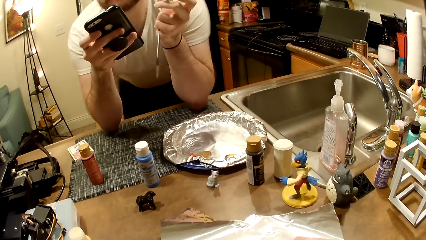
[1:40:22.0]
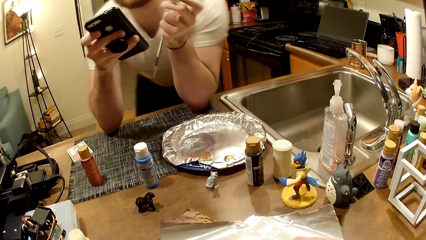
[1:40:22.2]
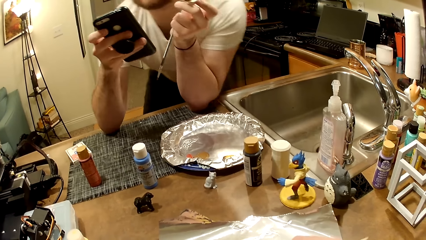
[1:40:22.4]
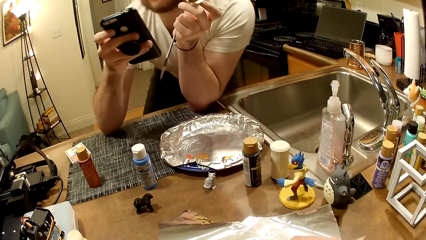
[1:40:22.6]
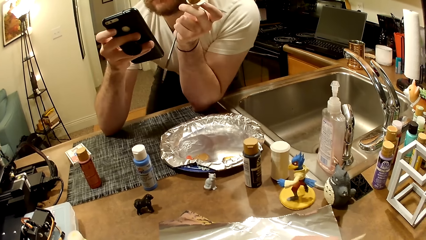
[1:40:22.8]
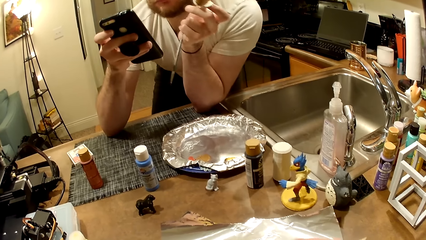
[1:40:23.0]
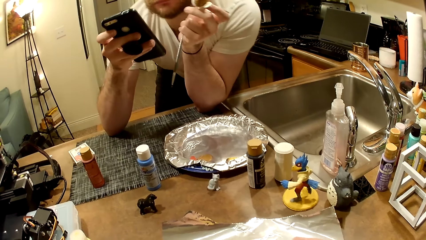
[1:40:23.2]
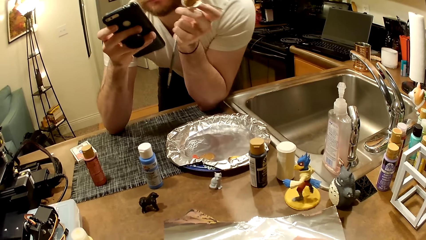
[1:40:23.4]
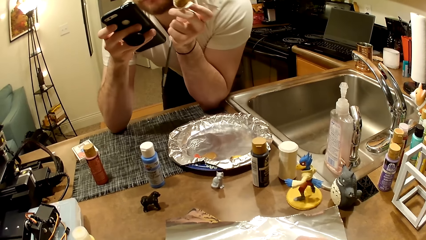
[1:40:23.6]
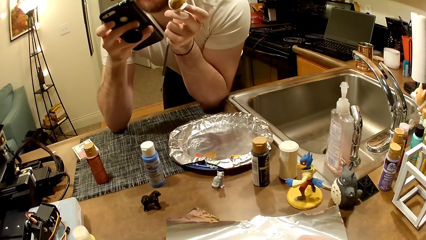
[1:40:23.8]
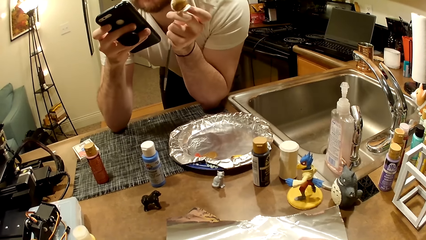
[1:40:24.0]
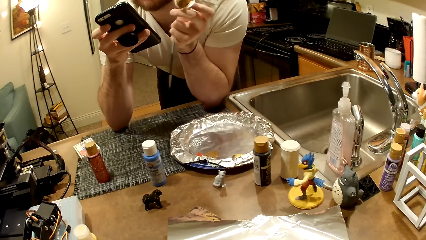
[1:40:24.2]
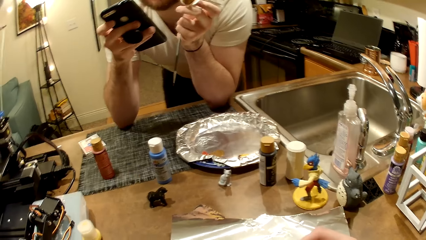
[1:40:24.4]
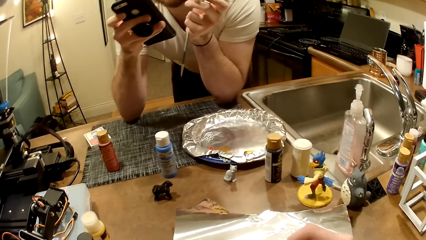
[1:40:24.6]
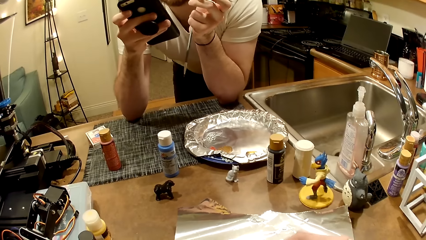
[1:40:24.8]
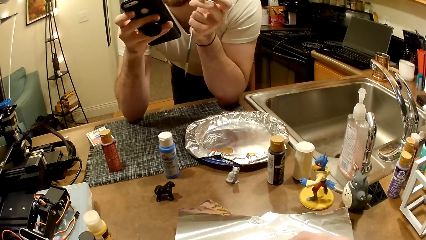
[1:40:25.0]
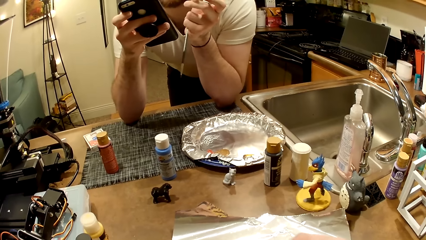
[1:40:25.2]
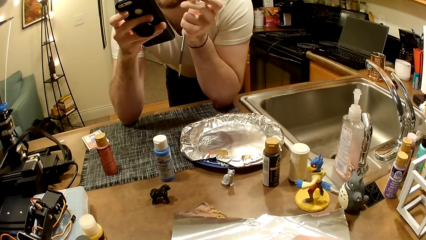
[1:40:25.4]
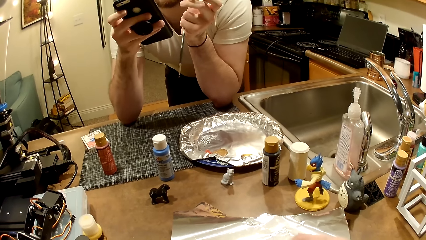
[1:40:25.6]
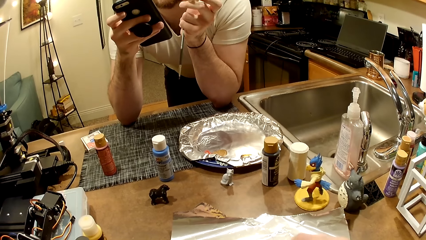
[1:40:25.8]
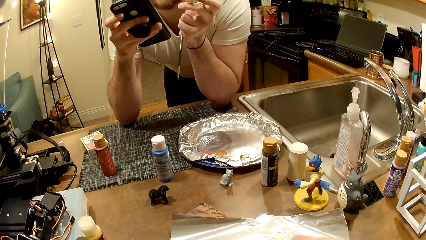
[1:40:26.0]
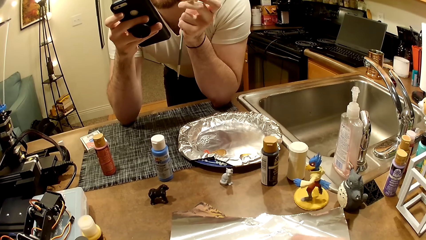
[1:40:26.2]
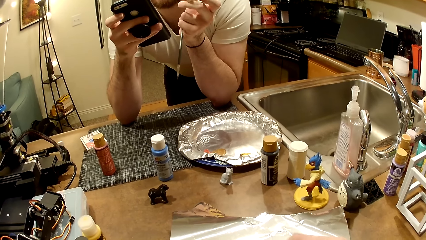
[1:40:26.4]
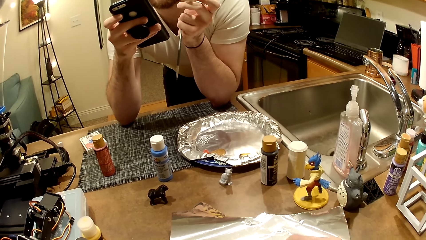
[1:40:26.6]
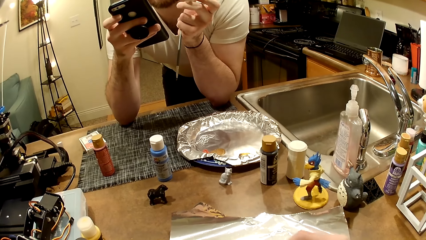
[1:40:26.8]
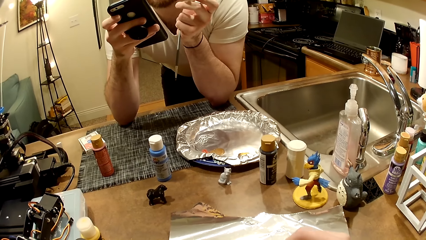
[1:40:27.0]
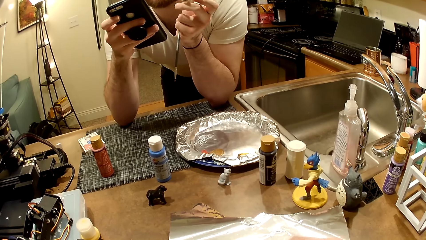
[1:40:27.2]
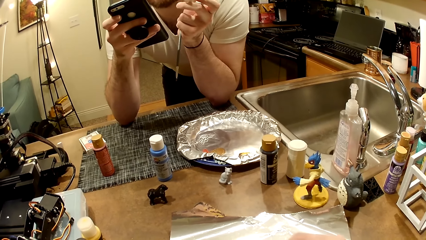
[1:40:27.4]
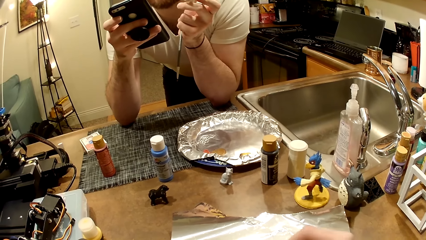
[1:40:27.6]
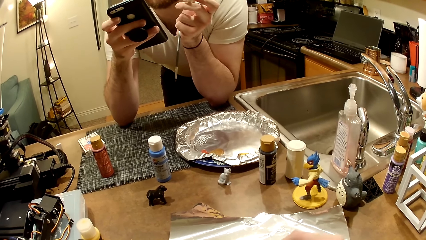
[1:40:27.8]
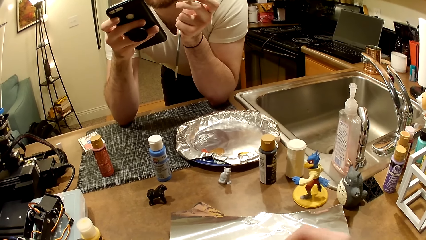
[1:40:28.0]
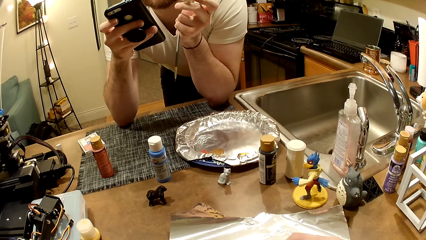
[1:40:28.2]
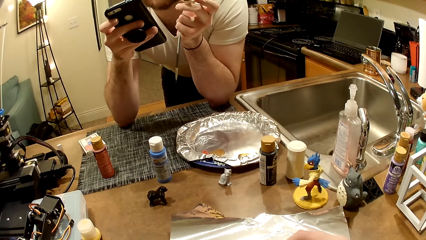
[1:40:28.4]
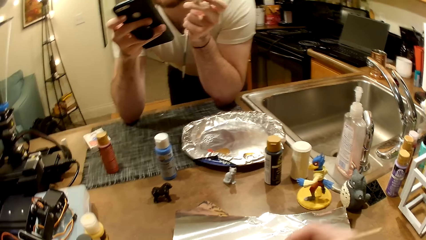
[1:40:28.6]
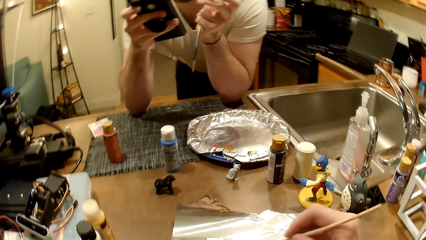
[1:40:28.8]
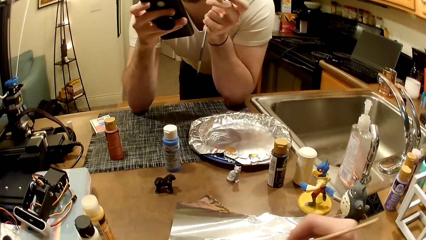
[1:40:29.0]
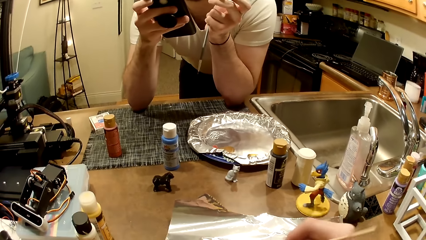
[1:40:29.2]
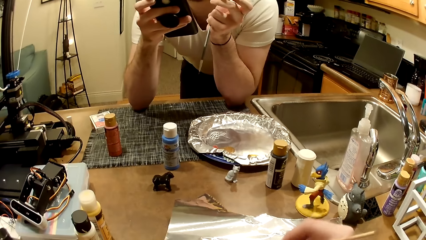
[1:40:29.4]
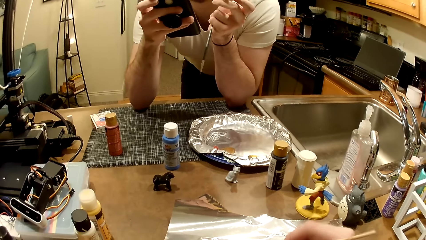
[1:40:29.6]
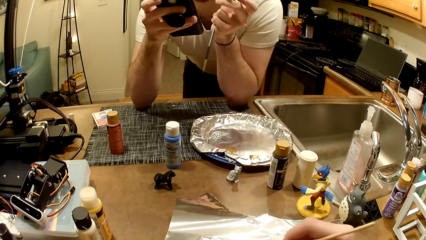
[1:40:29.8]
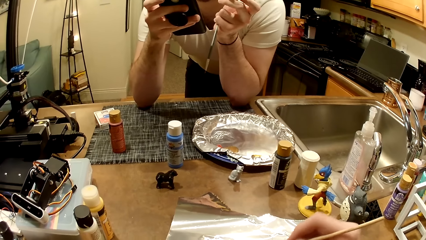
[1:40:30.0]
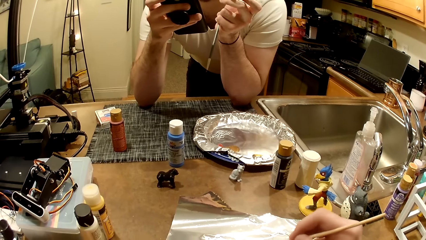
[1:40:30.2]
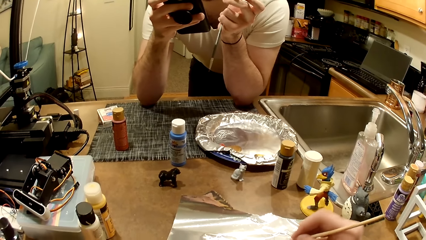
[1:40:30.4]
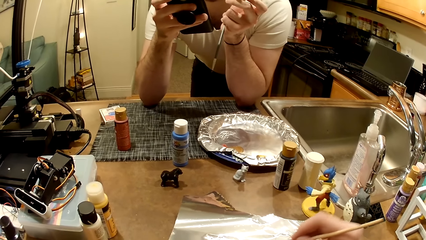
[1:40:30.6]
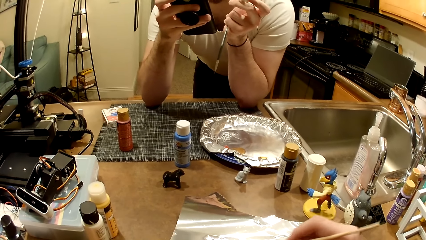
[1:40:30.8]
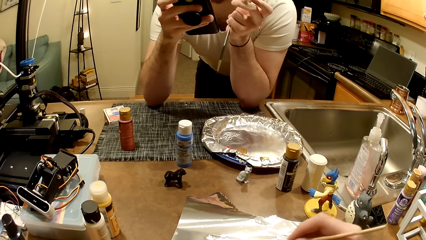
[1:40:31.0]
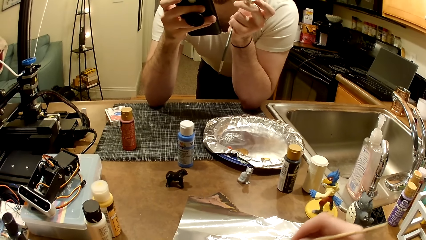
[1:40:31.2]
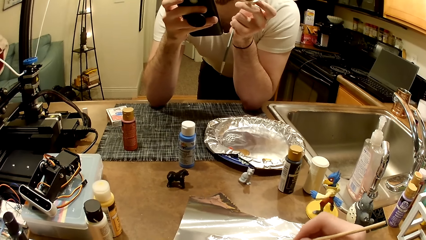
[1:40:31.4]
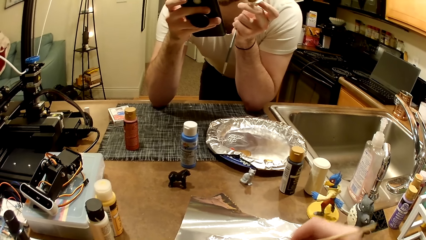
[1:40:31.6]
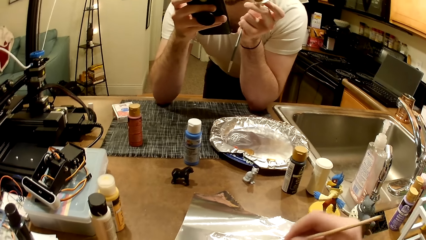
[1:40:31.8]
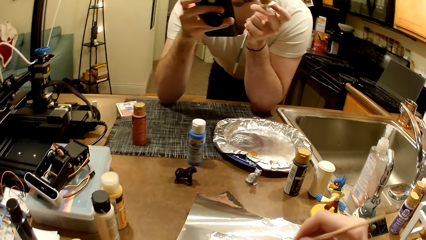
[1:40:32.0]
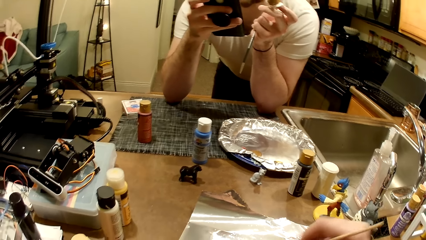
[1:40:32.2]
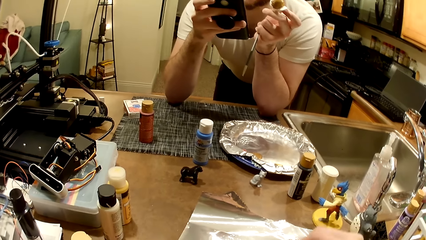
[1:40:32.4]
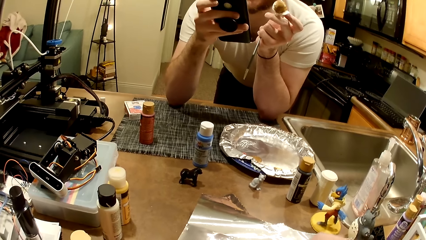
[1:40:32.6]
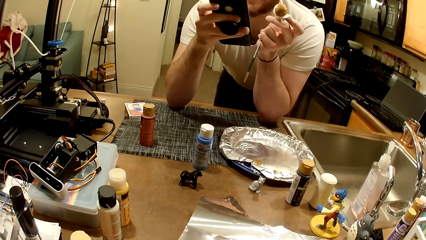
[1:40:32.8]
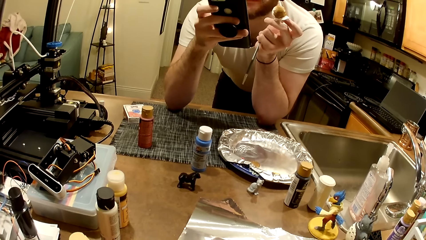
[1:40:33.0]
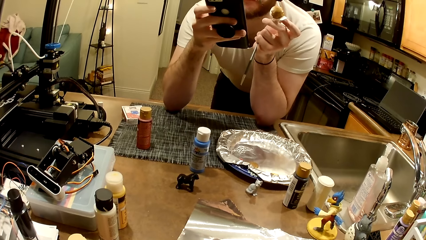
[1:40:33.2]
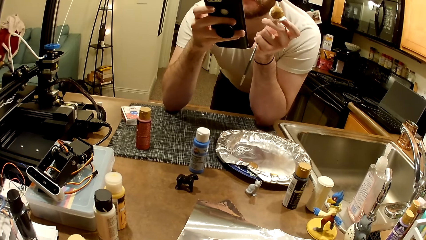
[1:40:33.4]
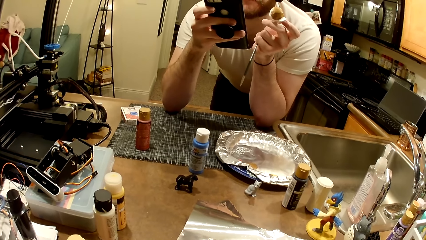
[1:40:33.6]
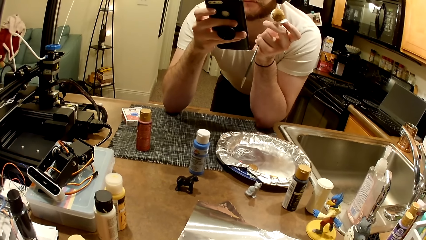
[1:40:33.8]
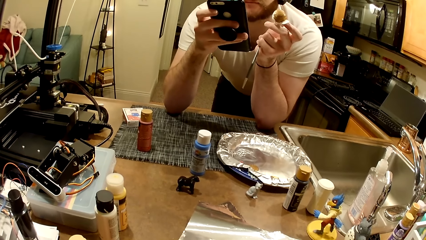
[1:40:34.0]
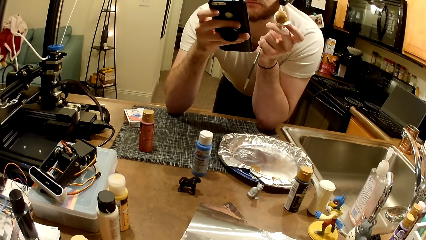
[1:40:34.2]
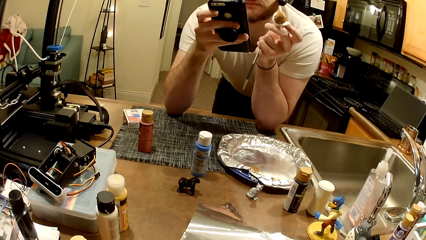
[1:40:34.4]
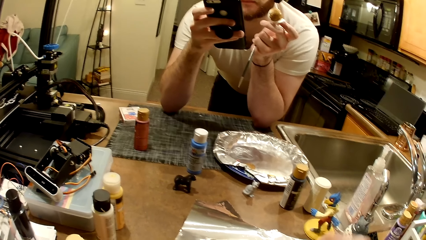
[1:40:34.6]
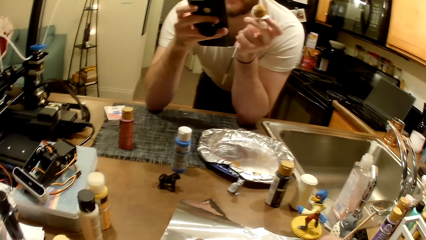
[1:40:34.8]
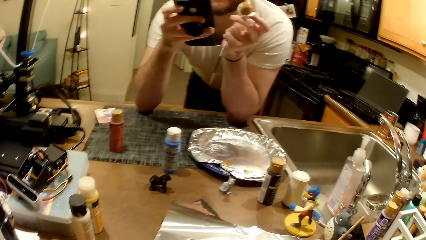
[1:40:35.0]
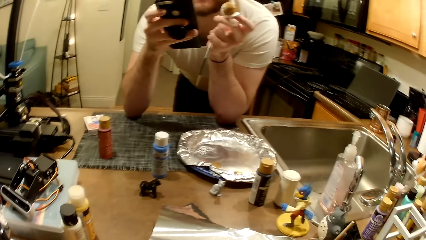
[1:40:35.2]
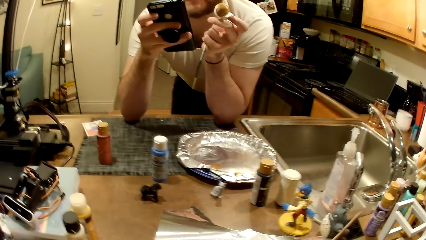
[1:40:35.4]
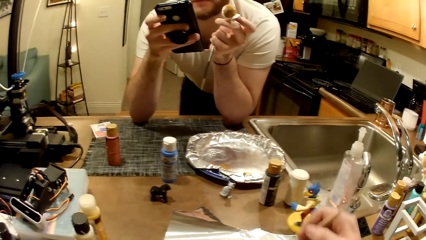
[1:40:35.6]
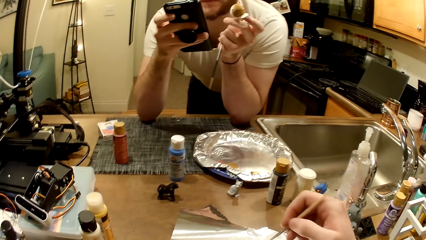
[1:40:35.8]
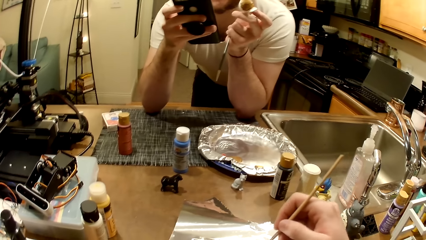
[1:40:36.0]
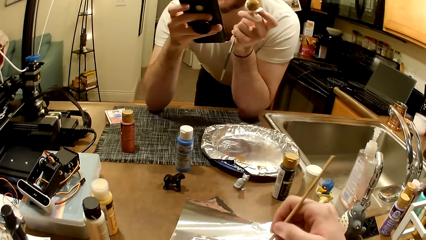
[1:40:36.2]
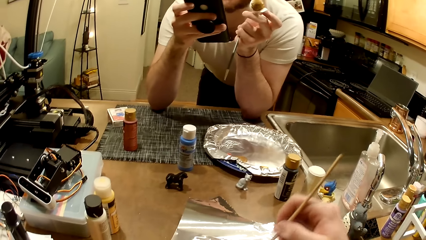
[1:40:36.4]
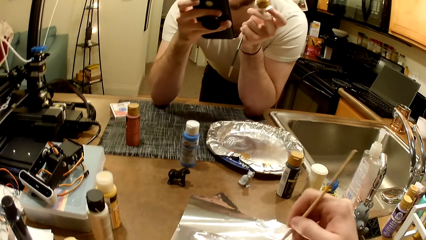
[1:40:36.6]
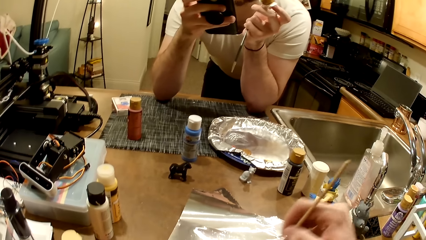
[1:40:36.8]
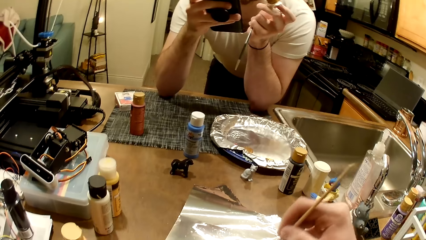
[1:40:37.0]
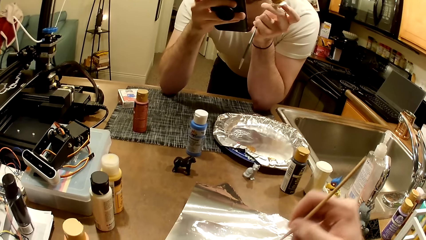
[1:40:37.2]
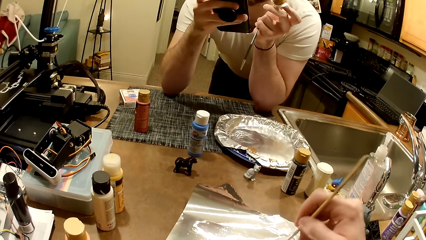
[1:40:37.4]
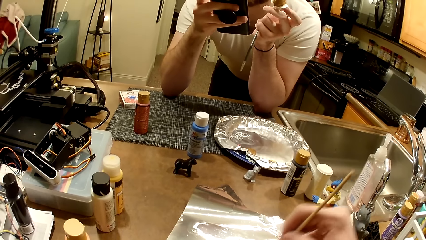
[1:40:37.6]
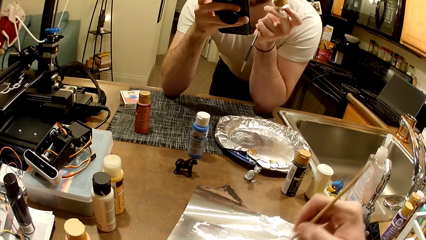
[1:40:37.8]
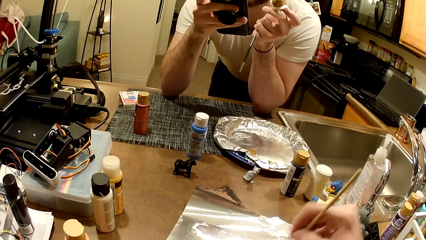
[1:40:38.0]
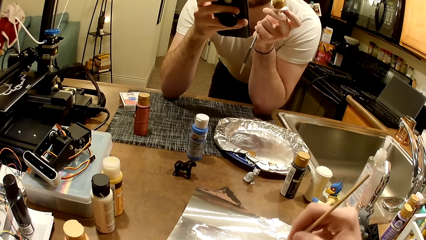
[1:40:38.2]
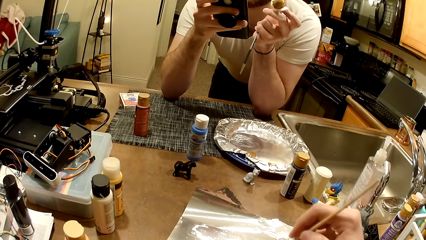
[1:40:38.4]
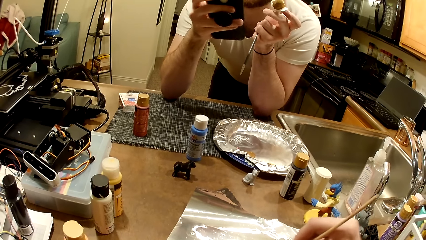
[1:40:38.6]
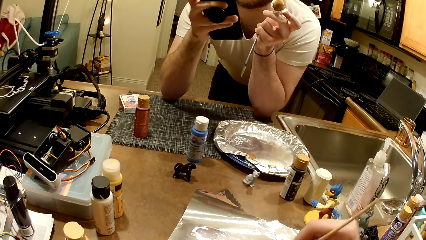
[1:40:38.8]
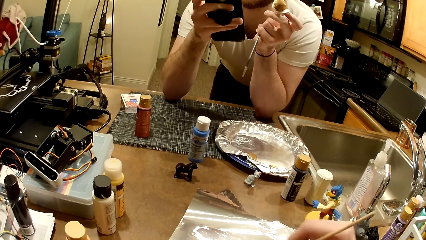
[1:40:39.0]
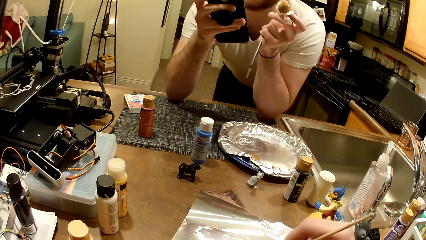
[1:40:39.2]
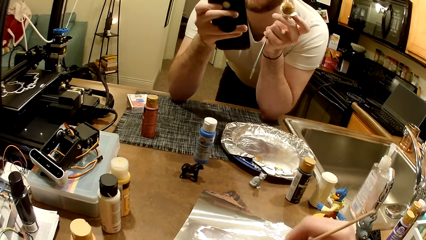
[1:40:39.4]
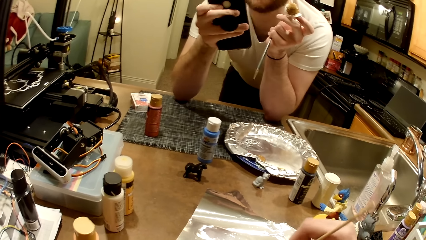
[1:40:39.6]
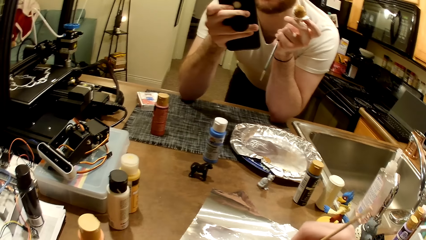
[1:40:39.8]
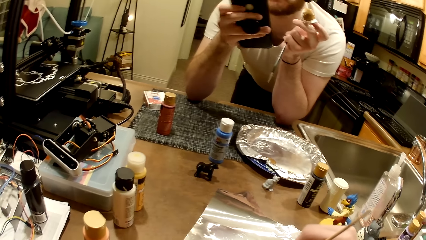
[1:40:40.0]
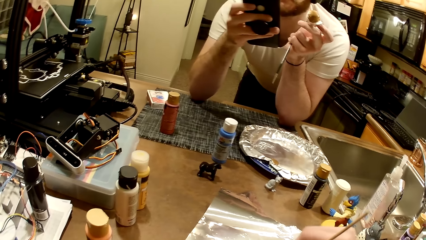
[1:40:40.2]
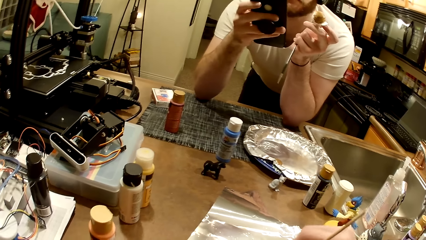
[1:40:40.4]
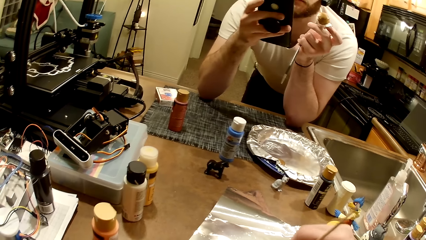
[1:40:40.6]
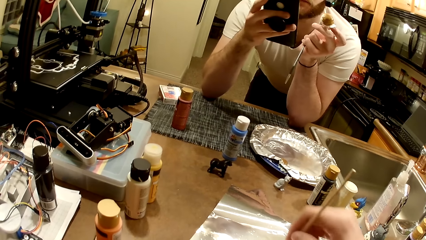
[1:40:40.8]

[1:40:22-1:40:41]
The camera wearer paints the bird sculpture with a painting brush.
